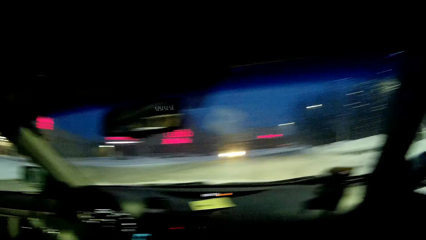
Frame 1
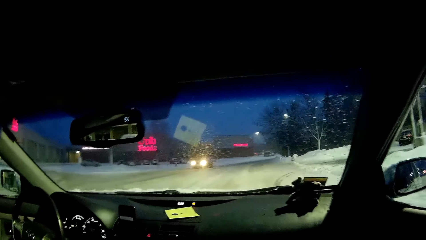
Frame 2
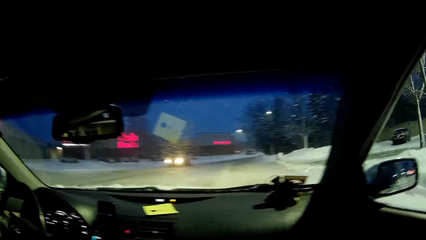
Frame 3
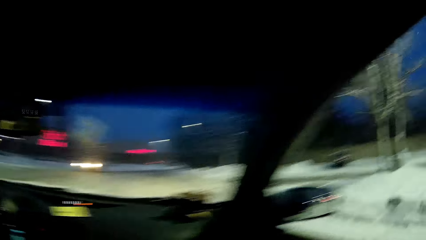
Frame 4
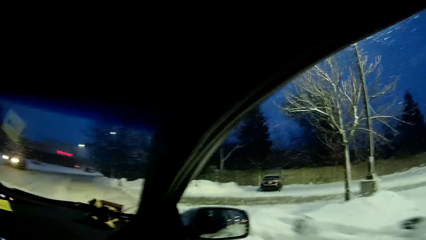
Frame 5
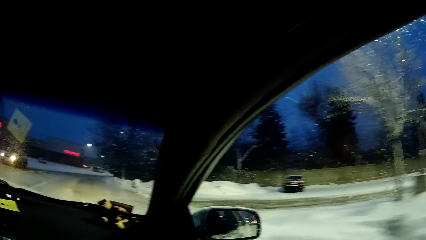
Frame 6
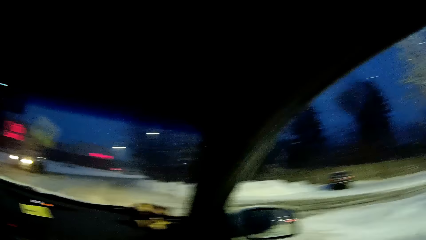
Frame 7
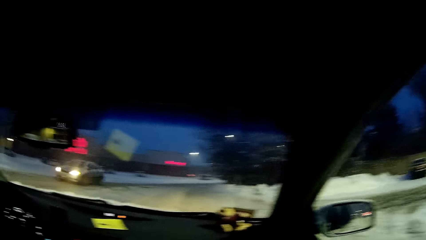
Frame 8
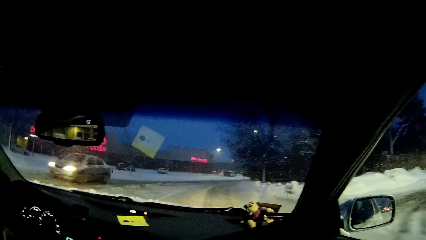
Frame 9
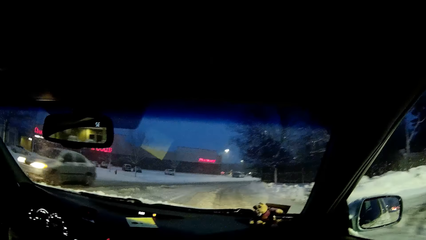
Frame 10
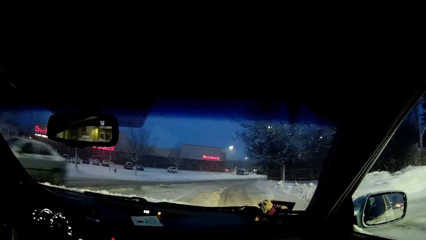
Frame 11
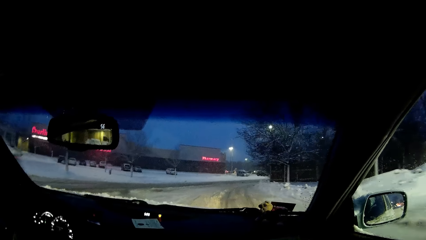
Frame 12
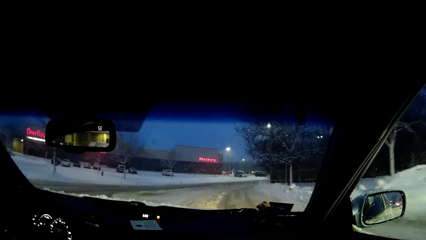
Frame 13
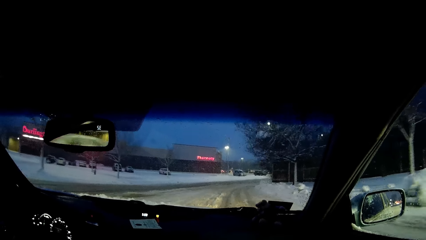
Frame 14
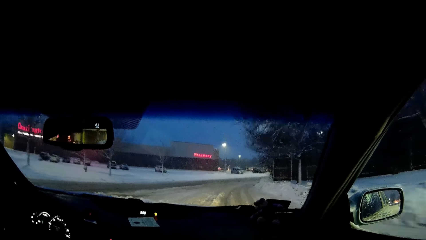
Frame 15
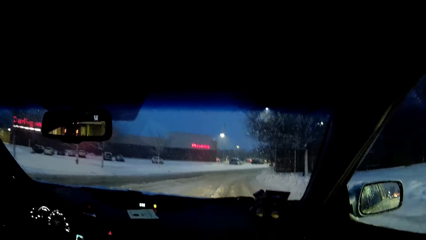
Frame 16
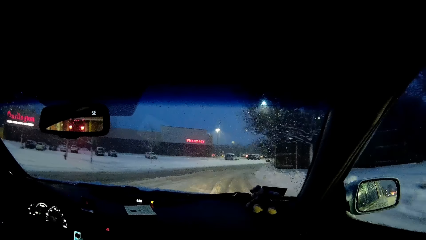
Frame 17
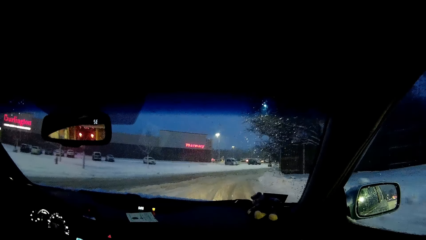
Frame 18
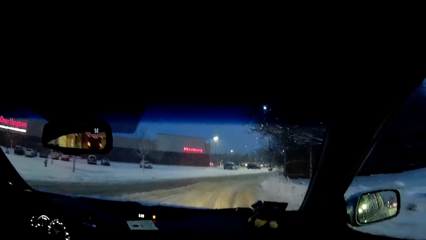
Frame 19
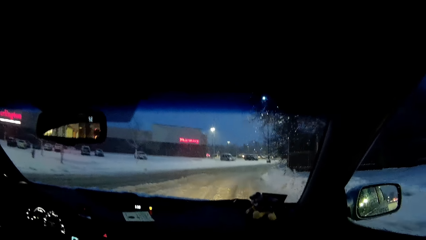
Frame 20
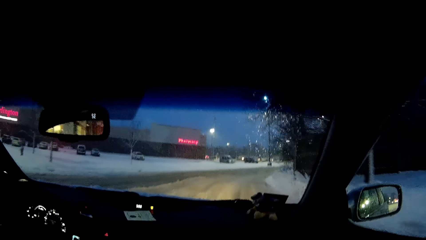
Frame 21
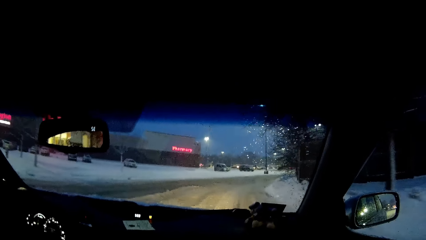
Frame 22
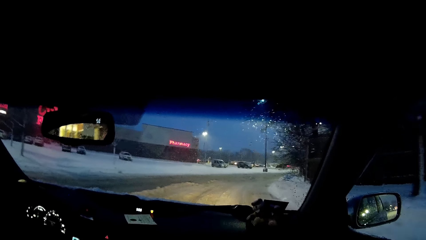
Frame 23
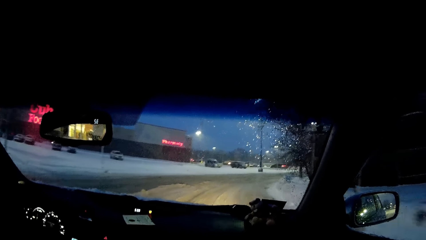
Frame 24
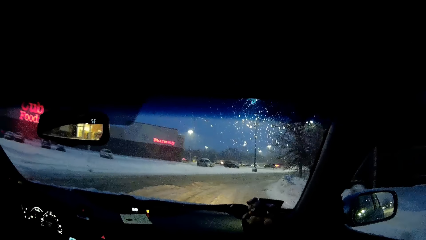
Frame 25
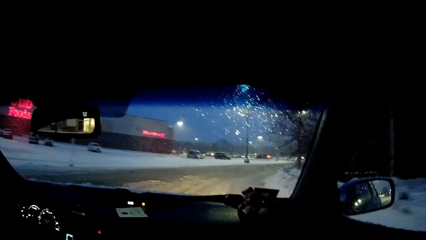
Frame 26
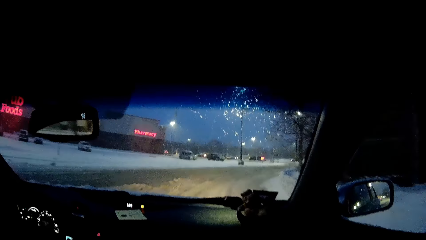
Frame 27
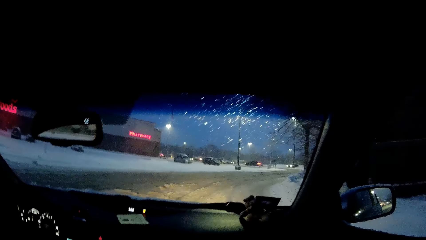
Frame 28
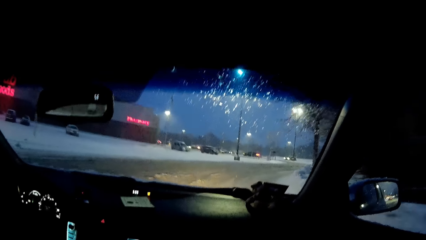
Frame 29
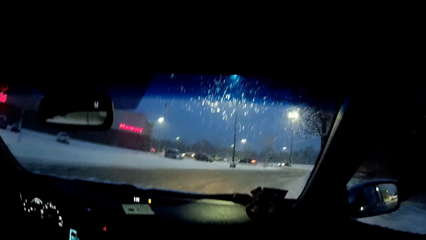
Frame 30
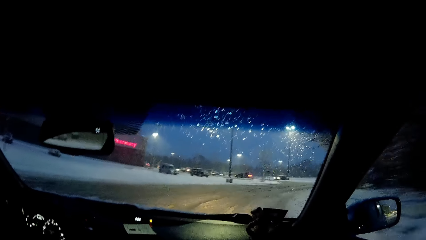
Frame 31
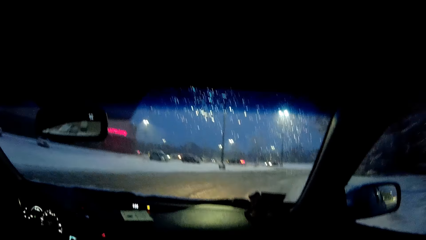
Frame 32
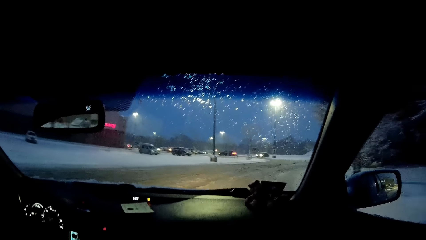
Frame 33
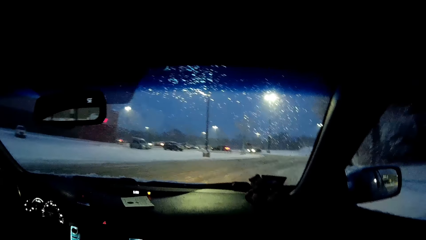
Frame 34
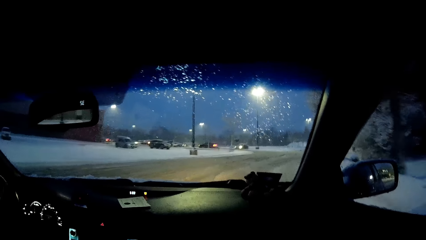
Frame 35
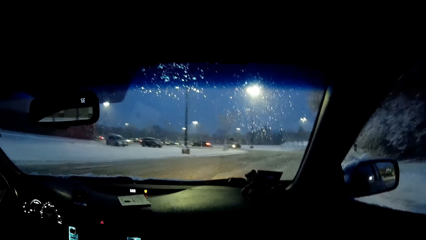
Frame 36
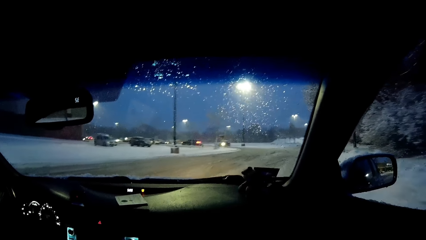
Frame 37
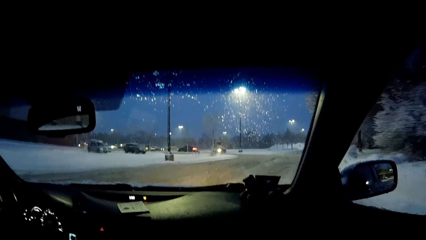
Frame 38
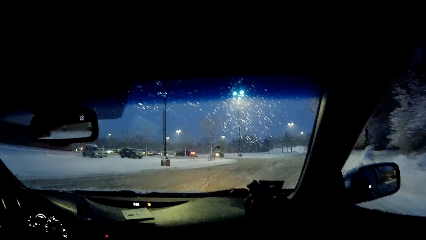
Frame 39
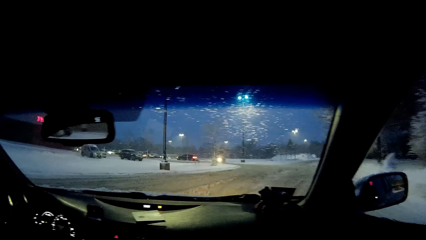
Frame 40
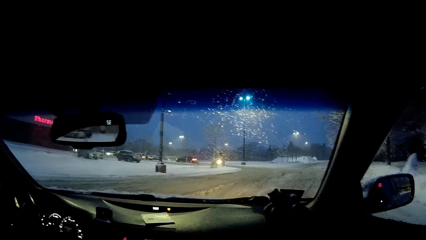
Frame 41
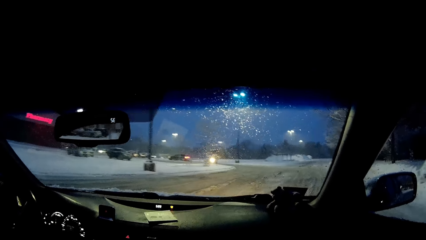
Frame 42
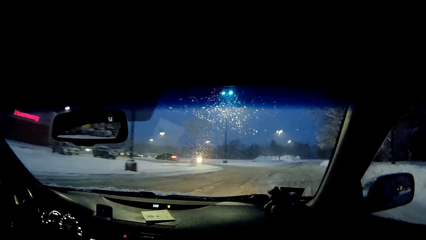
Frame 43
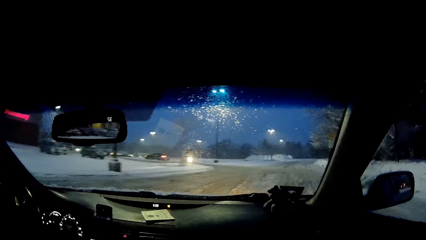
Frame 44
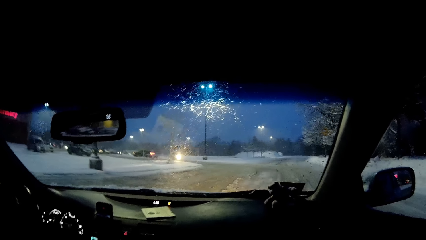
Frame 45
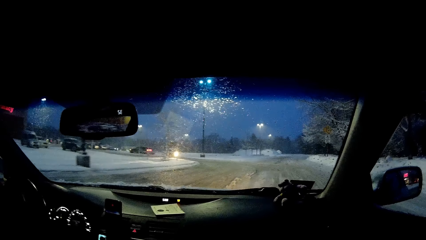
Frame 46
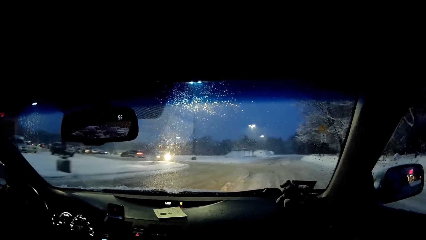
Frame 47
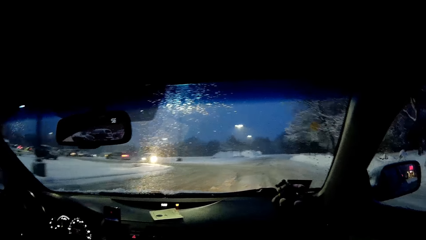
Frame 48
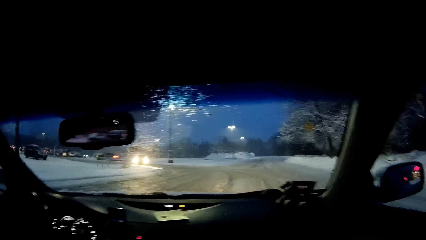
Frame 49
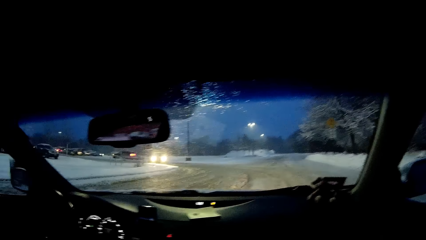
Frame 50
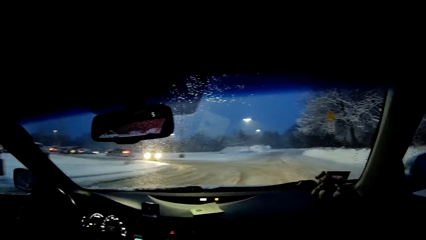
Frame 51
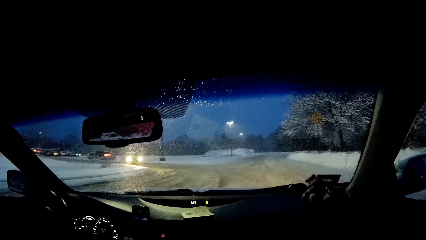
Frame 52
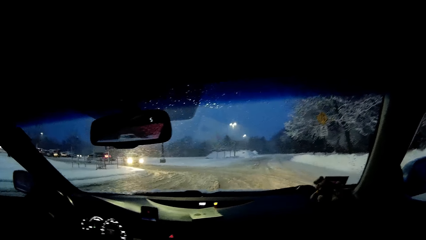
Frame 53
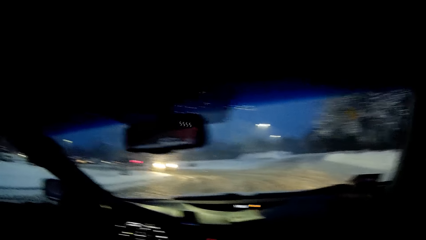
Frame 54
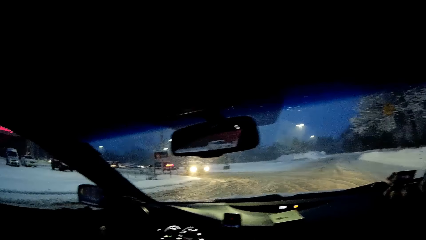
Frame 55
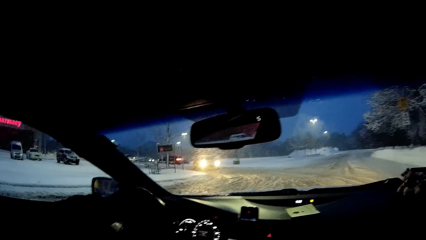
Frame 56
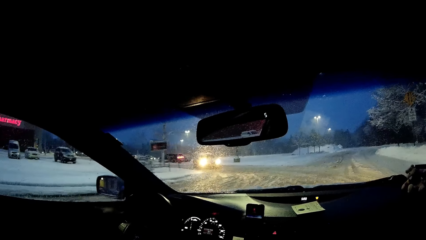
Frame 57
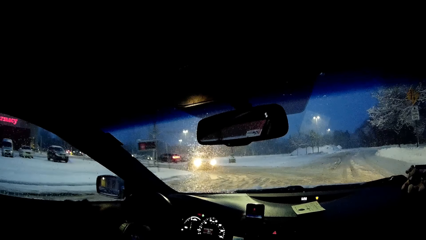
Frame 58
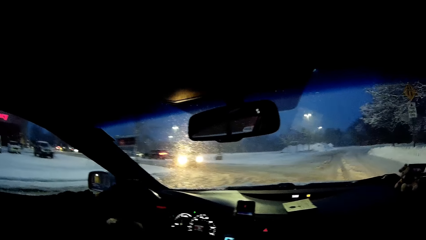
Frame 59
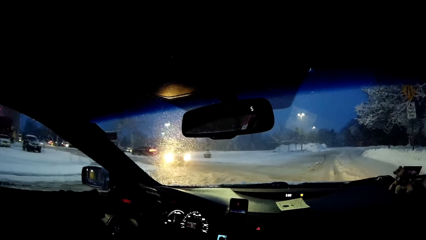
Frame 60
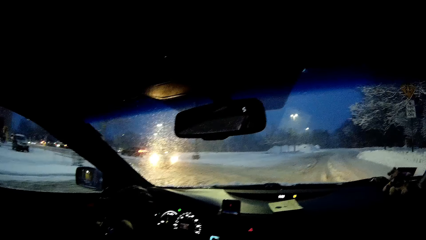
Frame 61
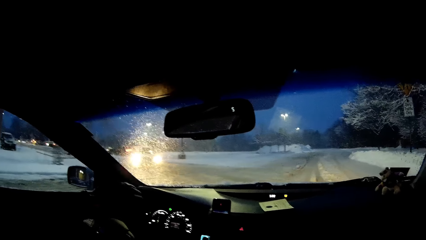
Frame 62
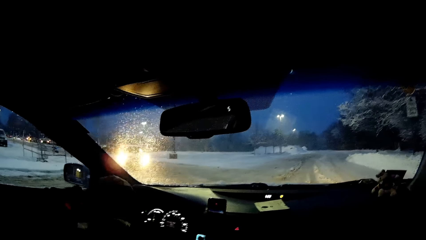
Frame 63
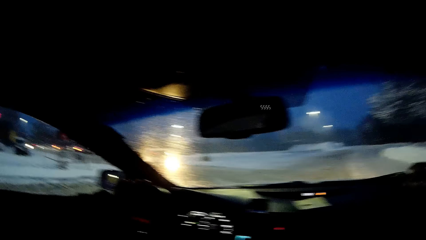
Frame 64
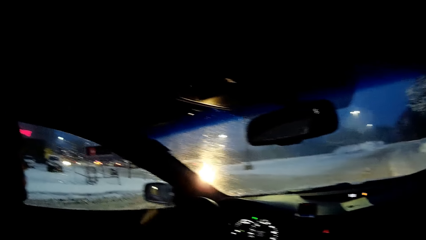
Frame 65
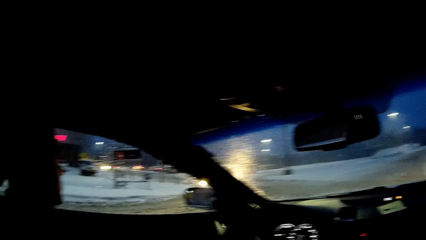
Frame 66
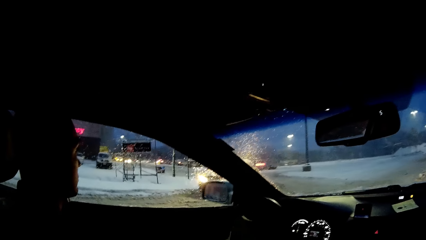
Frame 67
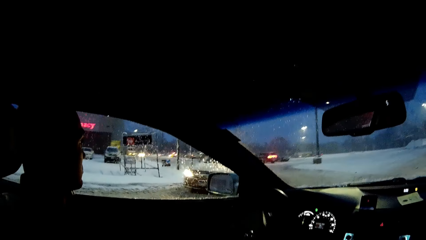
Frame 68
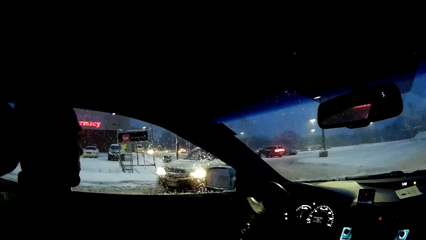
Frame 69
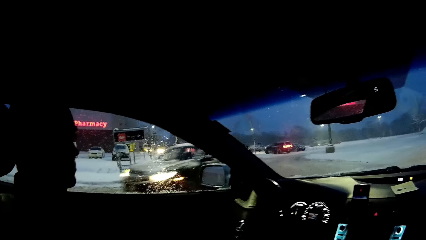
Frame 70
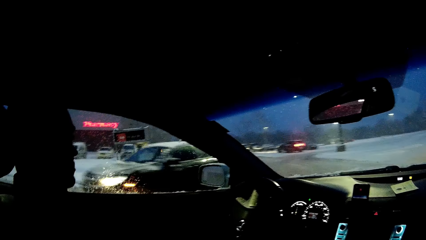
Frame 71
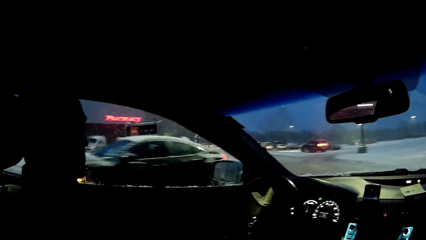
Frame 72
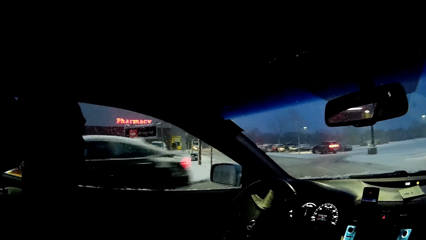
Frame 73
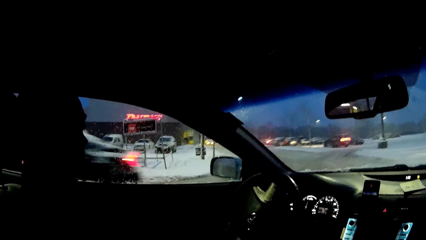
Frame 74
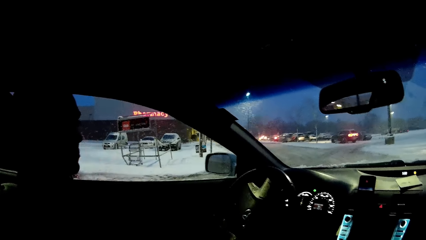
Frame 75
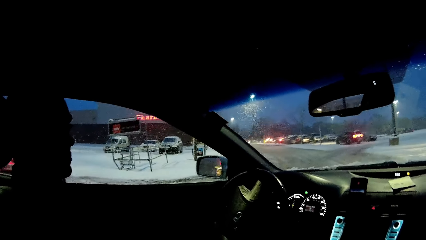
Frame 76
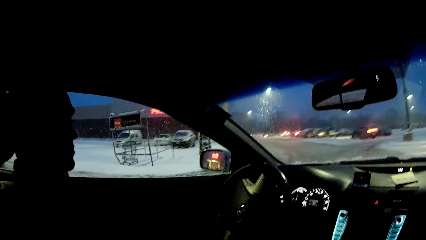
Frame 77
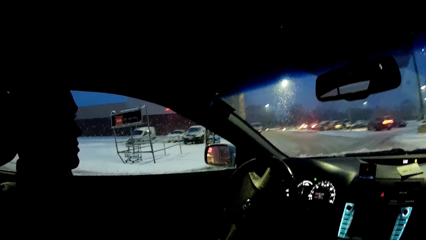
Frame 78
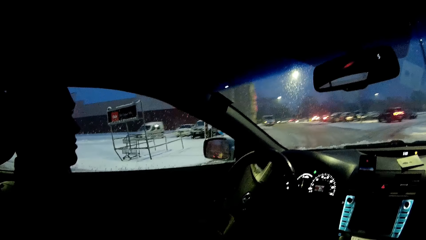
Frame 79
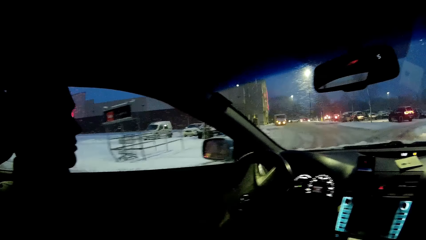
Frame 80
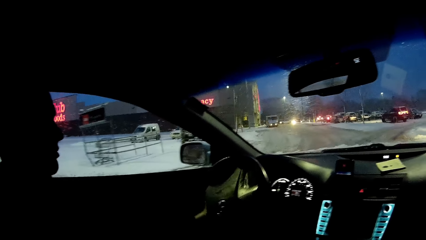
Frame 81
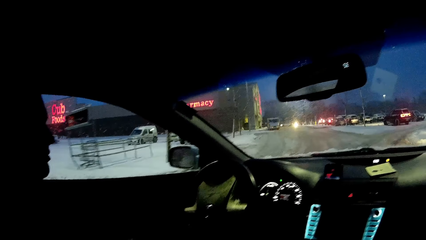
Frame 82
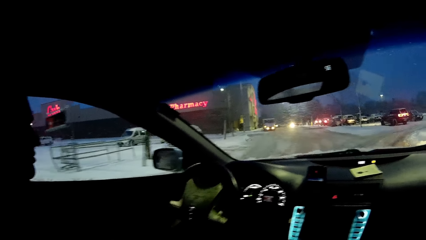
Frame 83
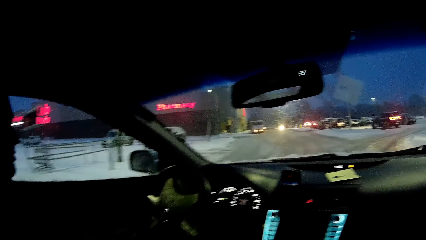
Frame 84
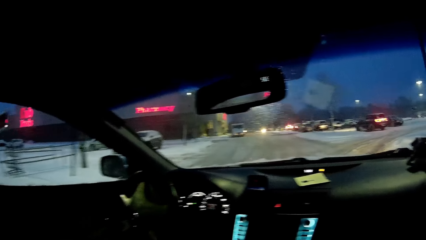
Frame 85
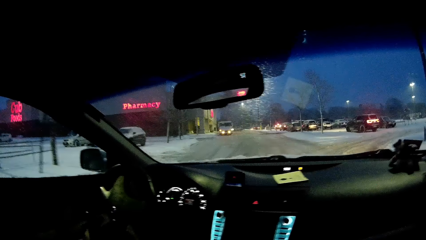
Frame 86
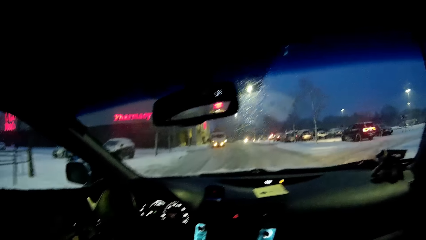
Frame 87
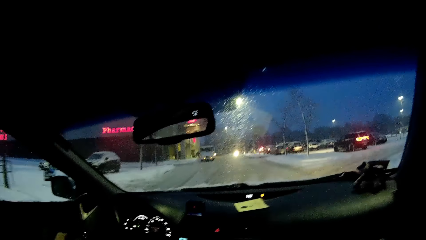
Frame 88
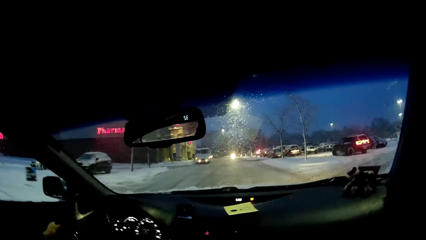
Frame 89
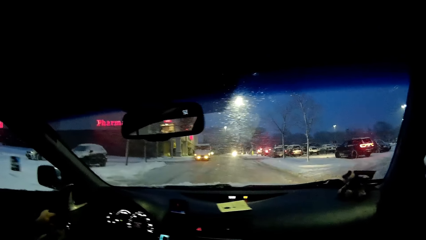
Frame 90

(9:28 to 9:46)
The camera wearer looks at the windscreen. A person turns the steering wheel. The camera wearer looks at the person.
